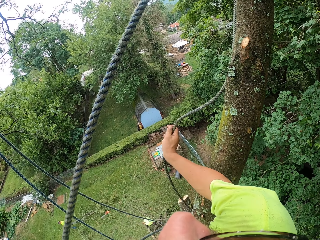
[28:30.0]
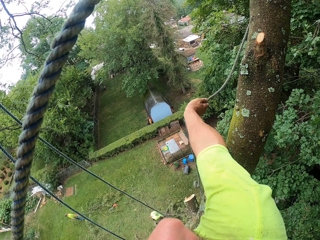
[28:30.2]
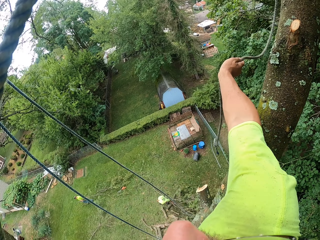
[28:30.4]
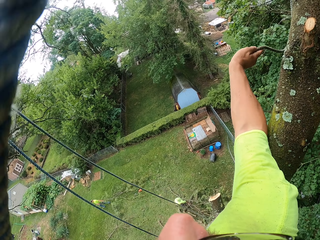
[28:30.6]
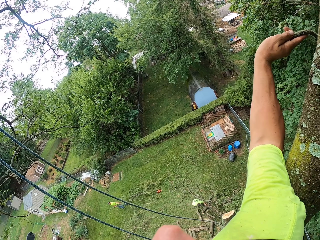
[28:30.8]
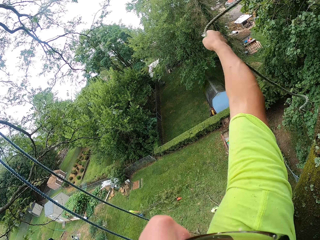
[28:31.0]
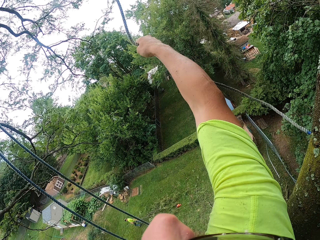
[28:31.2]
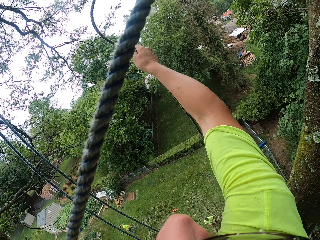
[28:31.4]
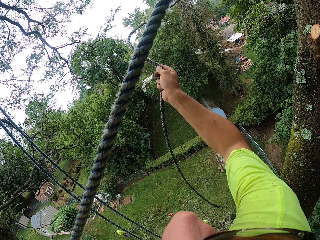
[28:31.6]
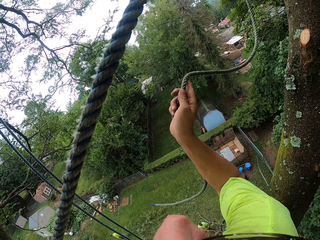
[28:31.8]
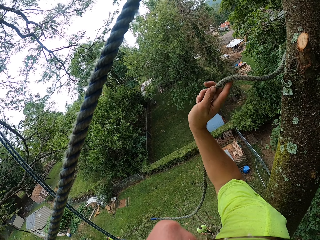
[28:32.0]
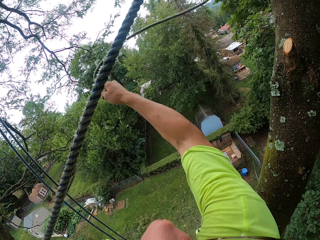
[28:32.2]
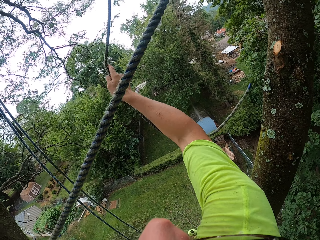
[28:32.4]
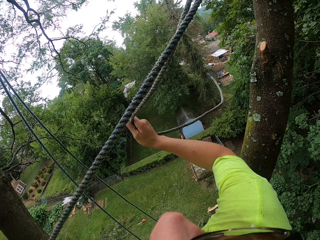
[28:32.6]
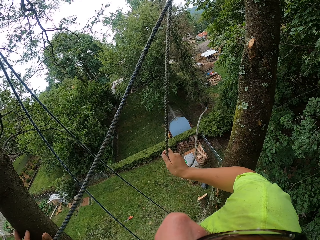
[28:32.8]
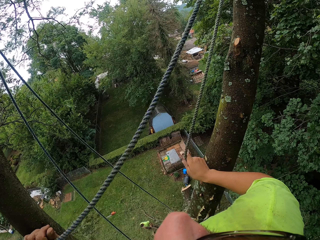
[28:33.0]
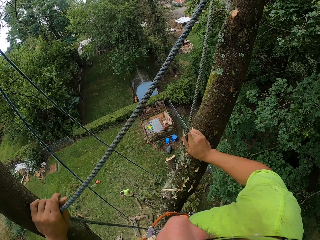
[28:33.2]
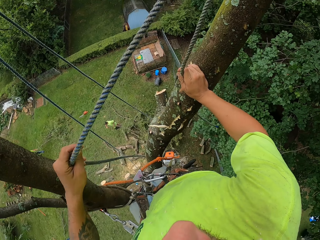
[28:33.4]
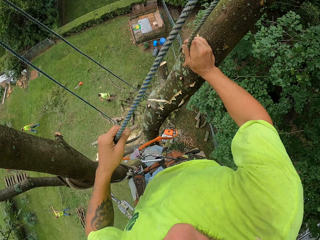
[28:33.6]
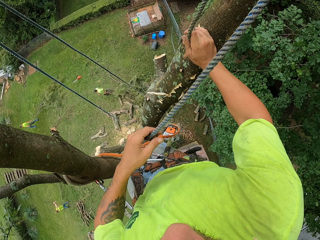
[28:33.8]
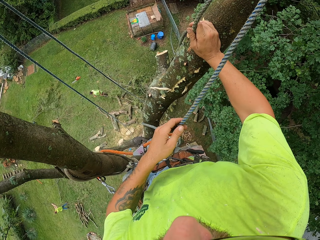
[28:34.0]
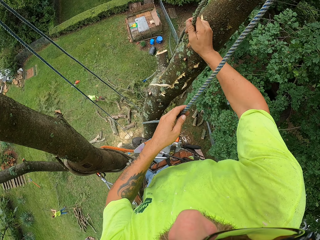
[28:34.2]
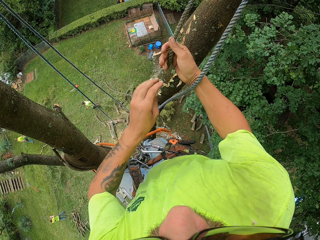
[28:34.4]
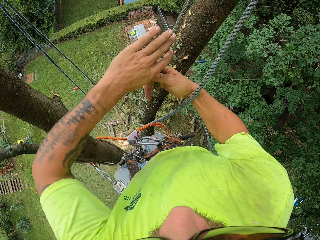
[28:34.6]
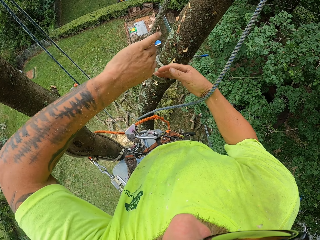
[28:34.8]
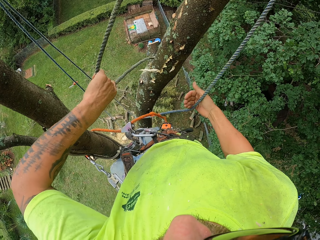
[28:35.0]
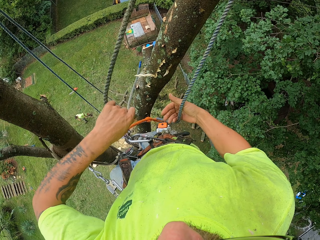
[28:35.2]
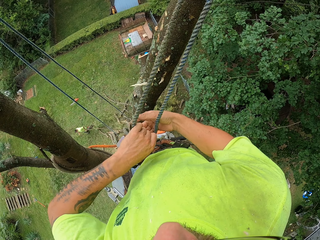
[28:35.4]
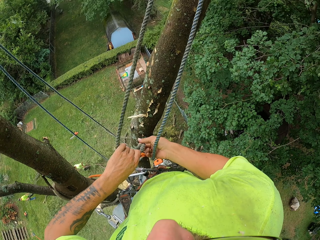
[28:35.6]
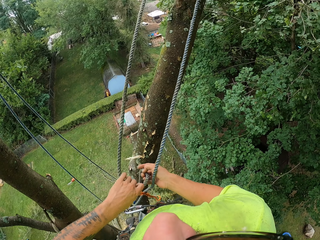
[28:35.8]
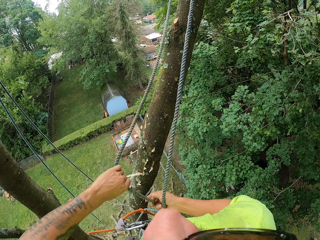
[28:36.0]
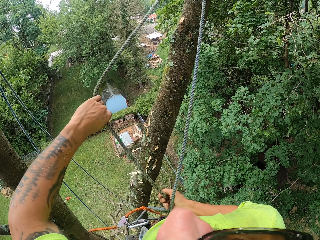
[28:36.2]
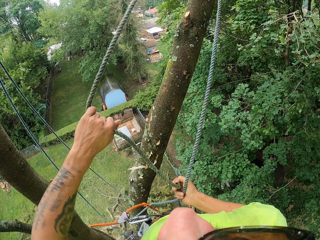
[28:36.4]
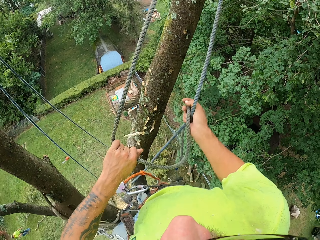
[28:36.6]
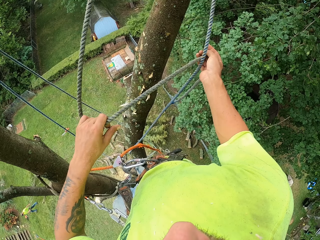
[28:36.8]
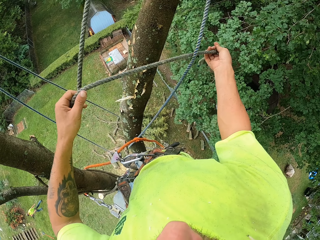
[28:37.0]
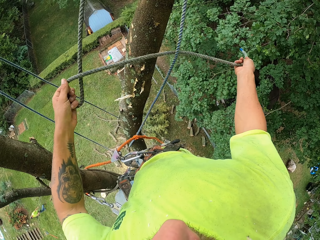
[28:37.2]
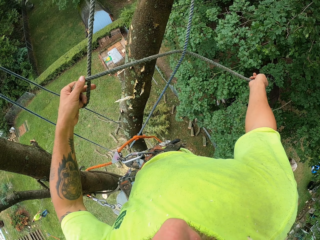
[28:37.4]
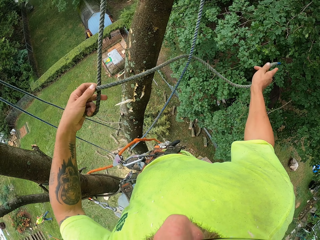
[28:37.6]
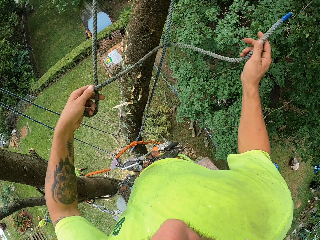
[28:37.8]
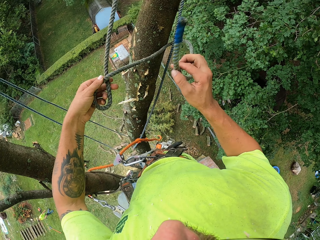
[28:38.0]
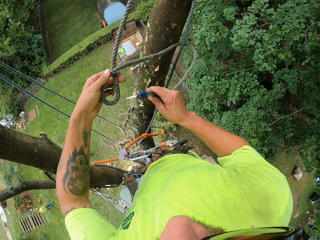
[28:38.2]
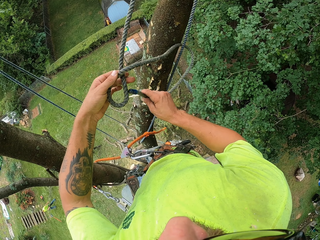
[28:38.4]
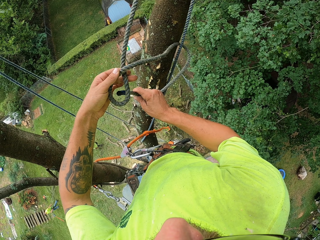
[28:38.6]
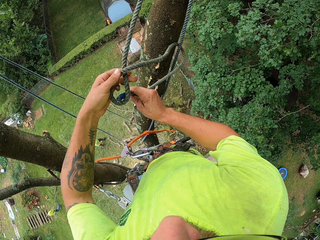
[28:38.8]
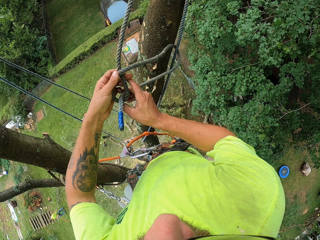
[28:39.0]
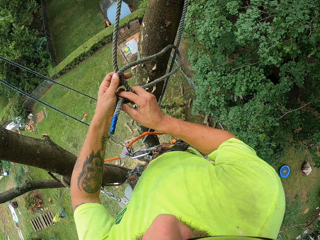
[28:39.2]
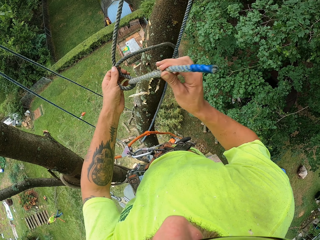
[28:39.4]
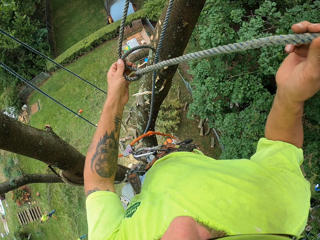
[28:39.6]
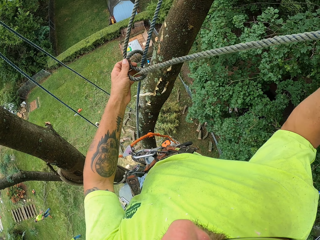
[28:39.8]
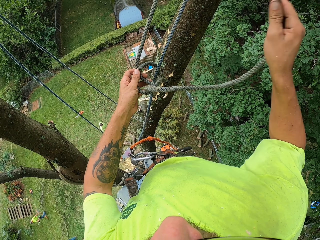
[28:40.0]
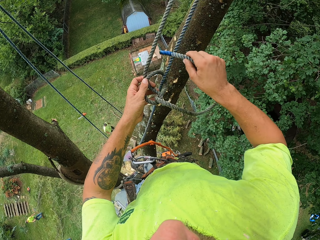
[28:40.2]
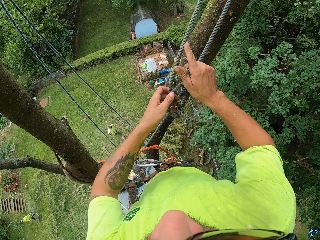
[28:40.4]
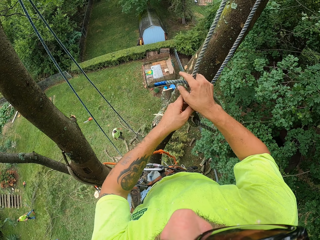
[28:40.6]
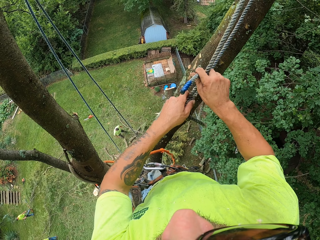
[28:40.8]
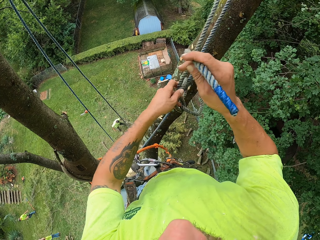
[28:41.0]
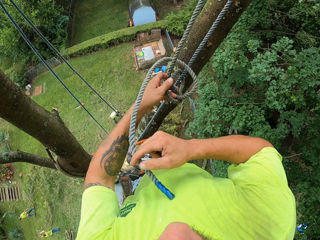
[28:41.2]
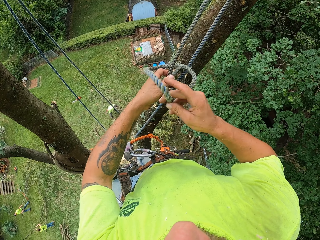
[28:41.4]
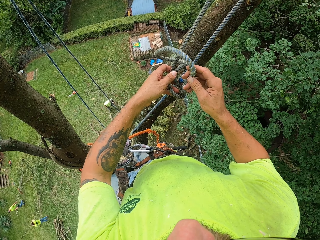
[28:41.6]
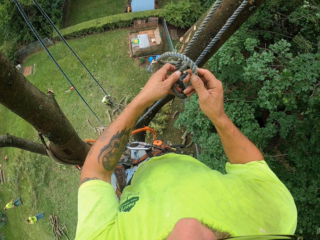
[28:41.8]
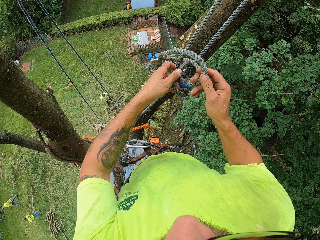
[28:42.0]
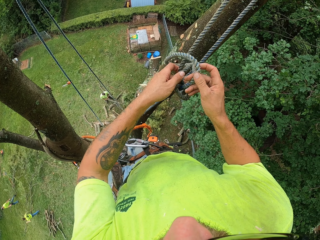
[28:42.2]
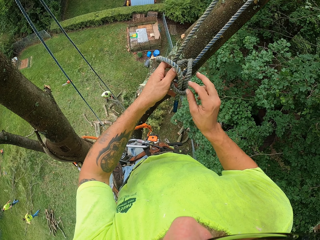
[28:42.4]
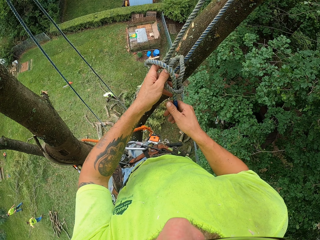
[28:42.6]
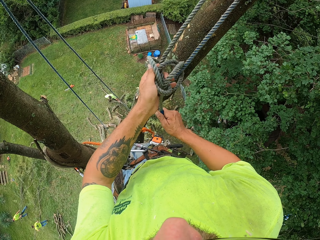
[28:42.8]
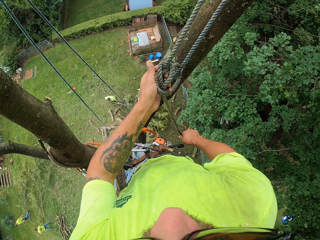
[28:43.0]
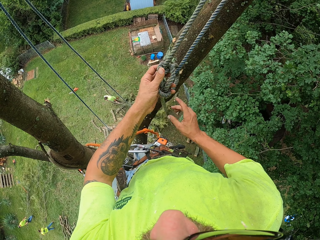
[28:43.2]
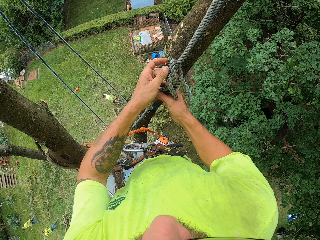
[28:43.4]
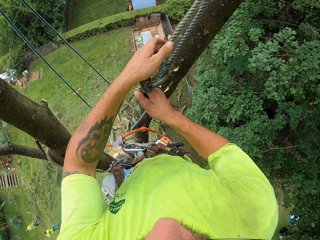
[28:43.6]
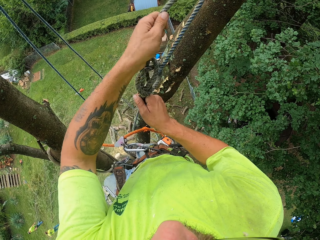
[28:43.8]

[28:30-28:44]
The camera wearer pulls the rope with both hands. They tie a knot.

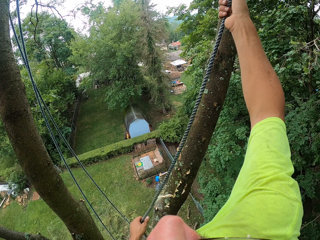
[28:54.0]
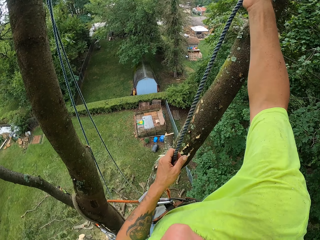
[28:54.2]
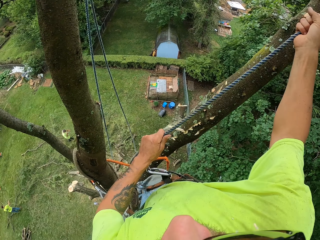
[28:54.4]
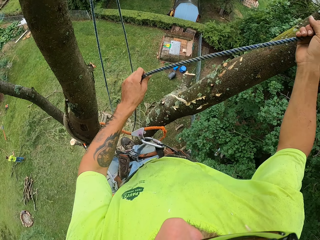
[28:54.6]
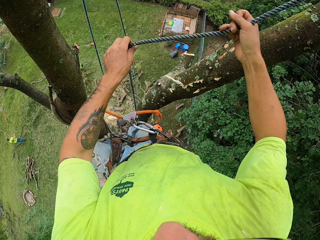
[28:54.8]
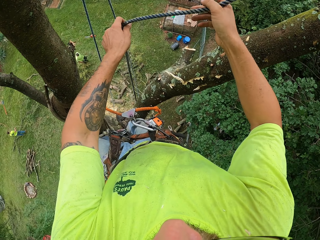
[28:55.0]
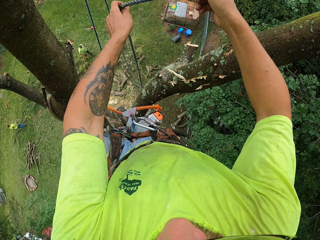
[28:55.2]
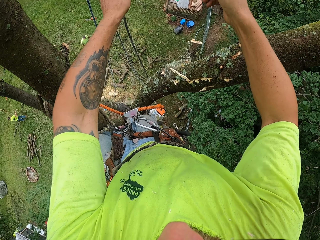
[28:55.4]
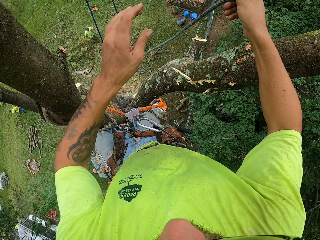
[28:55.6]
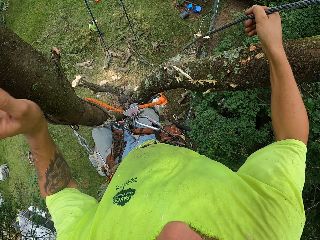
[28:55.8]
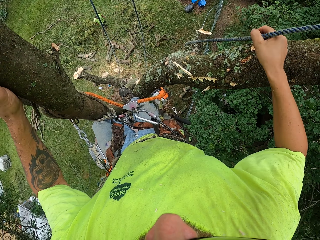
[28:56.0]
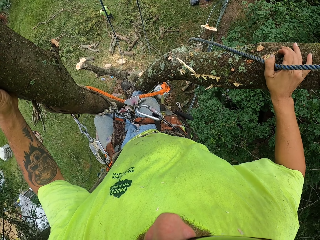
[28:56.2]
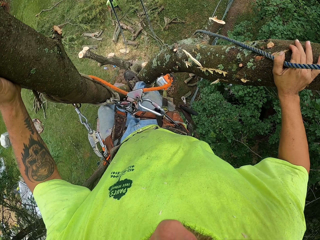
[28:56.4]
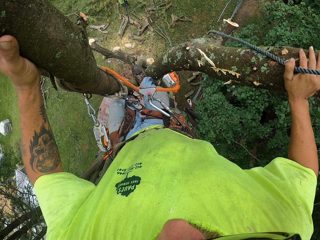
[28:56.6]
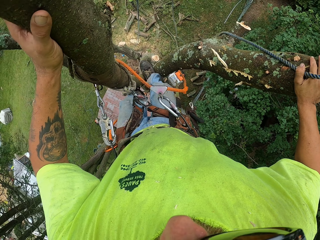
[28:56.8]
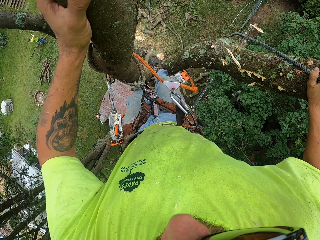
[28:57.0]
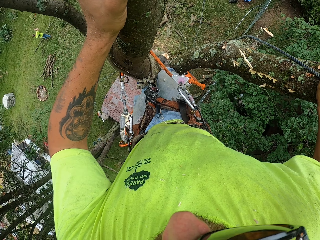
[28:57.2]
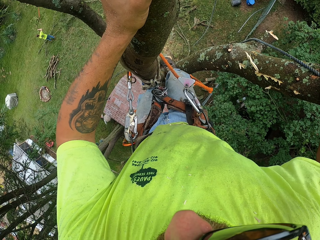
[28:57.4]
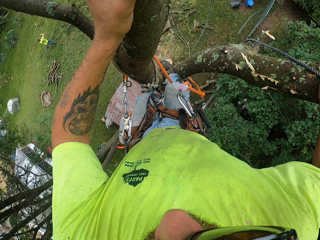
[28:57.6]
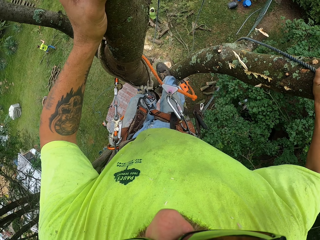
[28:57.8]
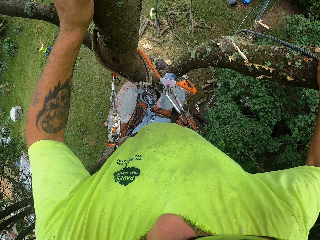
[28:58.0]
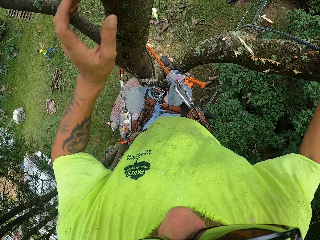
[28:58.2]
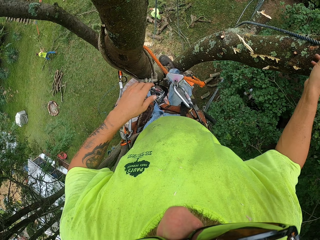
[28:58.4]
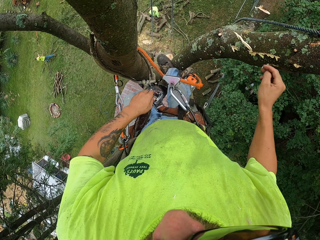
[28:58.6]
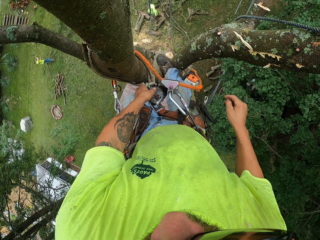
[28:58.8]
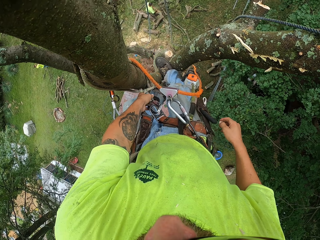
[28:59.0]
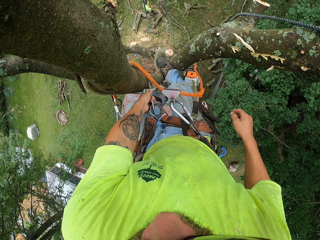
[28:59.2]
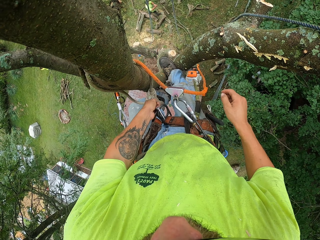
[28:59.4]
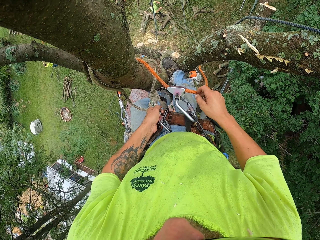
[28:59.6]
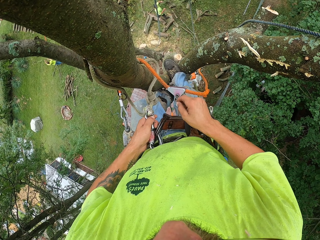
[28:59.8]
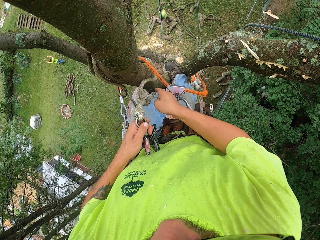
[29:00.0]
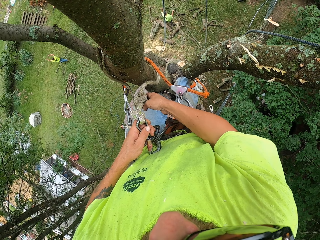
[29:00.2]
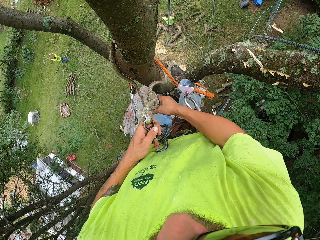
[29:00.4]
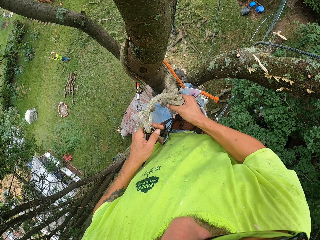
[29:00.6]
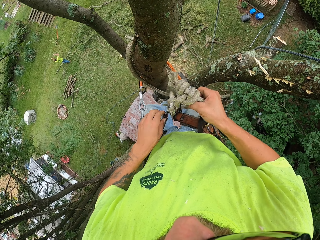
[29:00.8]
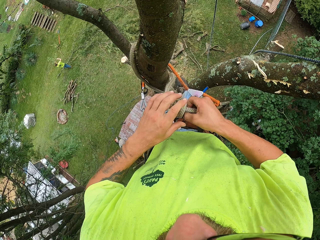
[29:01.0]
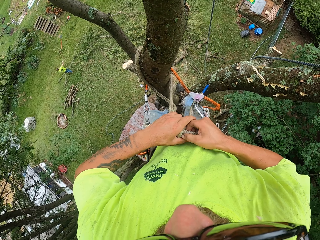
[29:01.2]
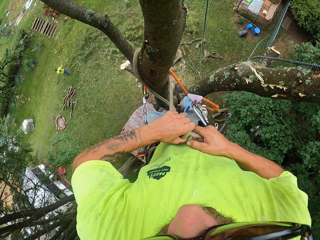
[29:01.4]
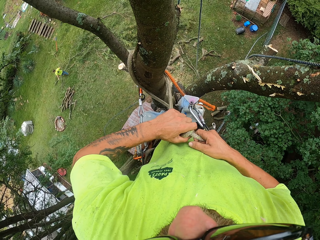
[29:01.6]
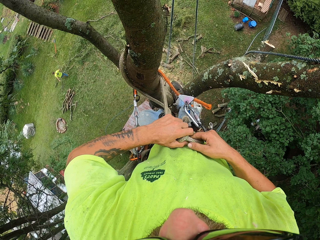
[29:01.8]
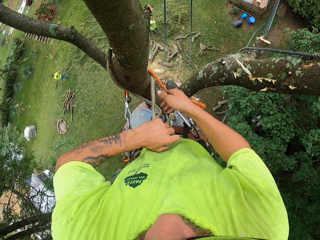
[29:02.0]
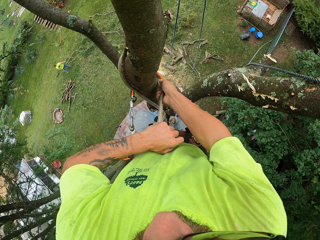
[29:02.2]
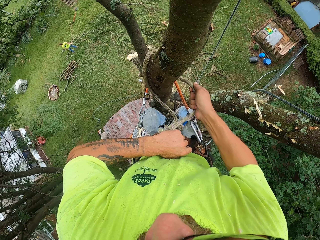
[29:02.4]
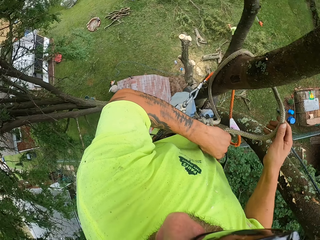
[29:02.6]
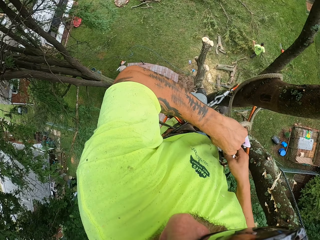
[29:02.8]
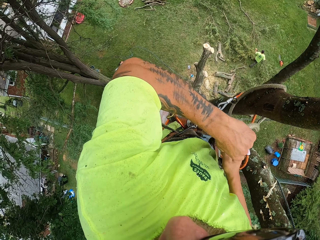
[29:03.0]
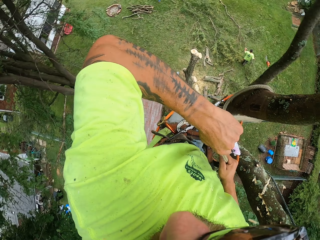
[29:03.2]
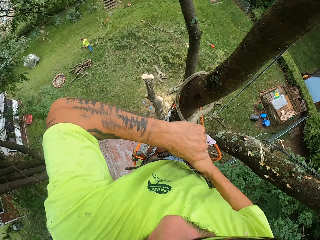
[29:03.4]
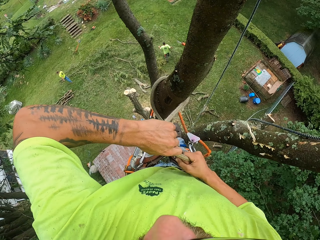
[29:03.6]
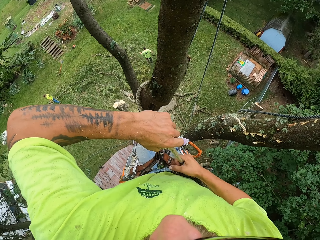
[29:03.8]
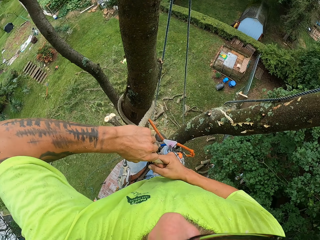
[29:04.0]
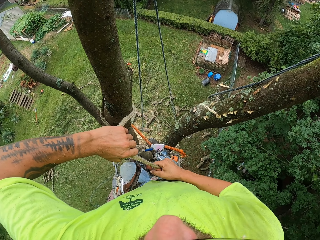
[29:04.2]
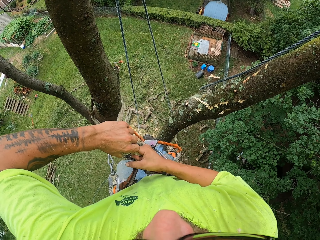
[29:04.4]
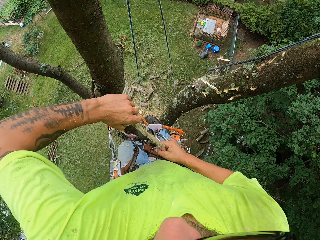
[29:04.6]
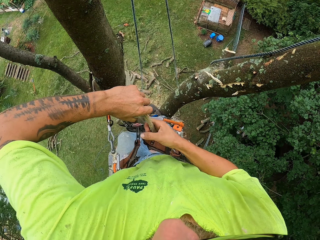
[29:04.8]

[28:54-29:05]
The camera wearer holds the tree with both hands. They tie the flip line to the tree with both hands. They pull the rope.
